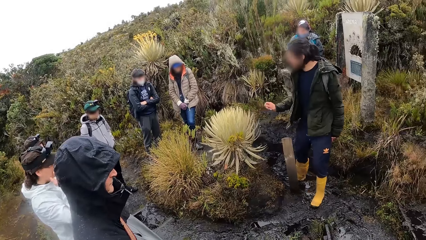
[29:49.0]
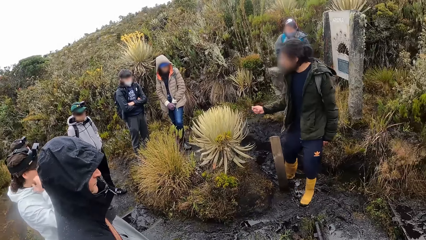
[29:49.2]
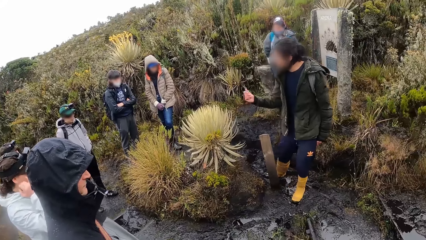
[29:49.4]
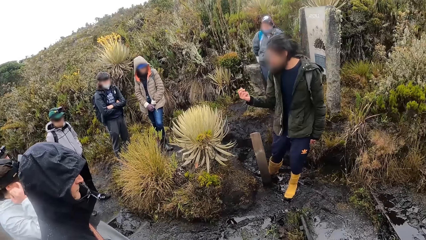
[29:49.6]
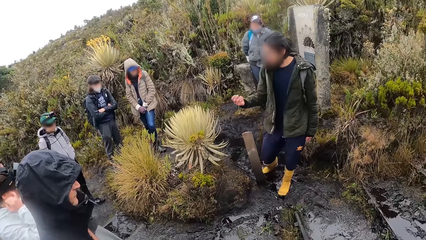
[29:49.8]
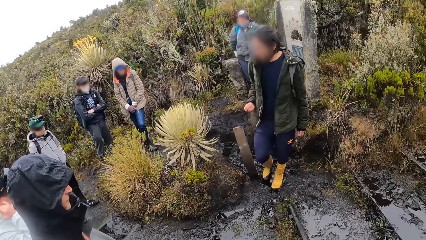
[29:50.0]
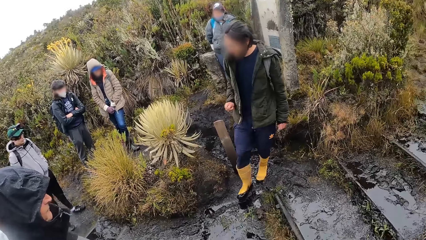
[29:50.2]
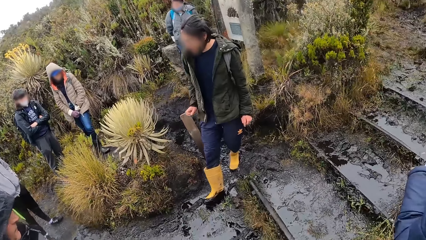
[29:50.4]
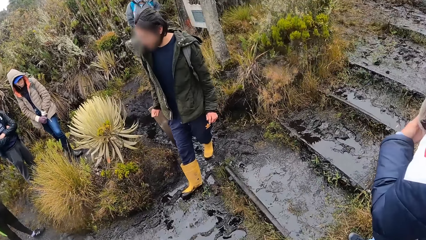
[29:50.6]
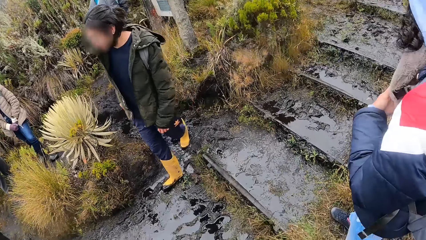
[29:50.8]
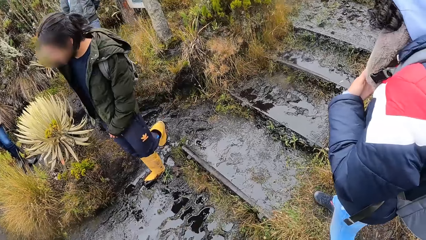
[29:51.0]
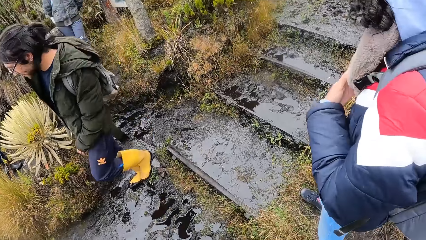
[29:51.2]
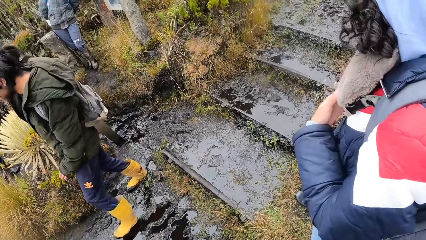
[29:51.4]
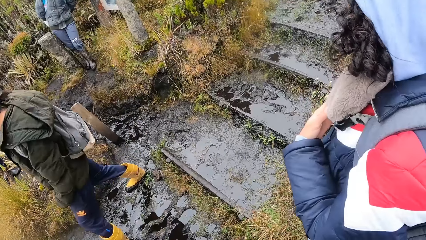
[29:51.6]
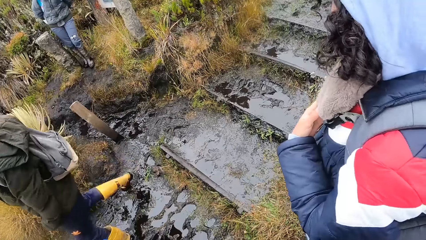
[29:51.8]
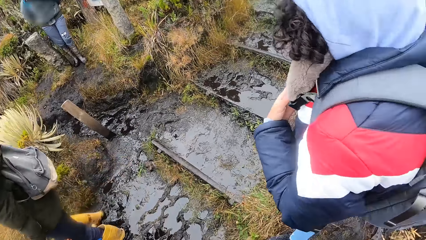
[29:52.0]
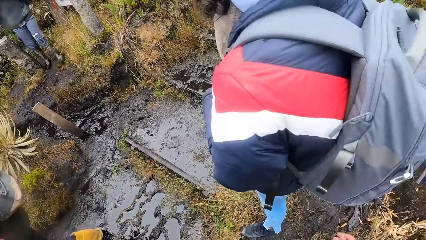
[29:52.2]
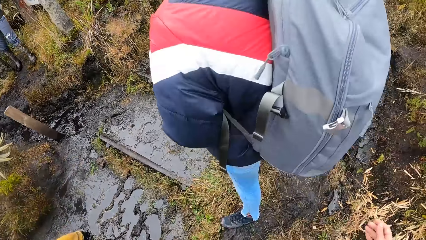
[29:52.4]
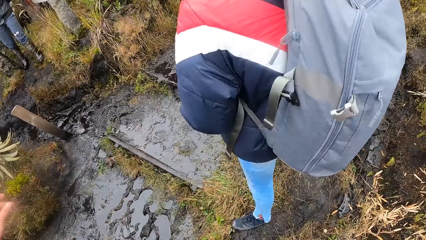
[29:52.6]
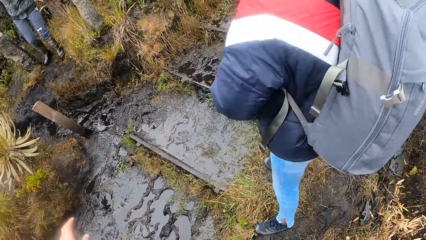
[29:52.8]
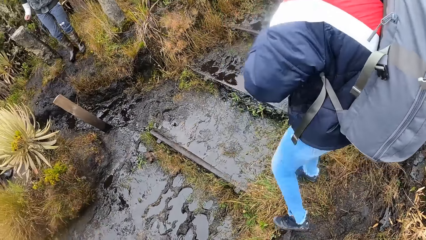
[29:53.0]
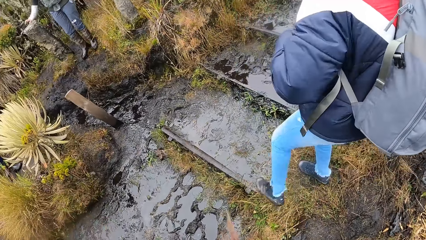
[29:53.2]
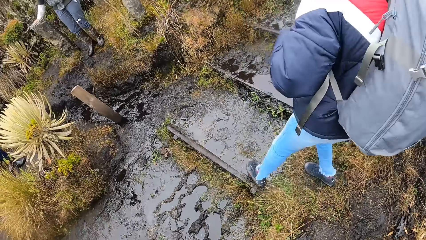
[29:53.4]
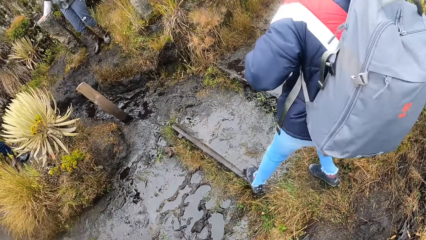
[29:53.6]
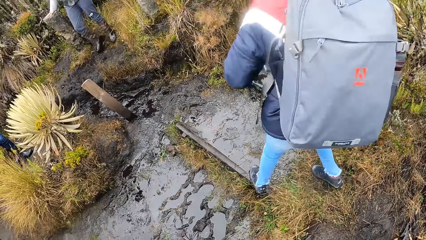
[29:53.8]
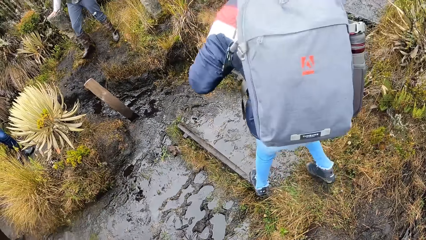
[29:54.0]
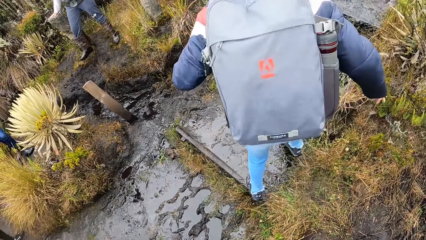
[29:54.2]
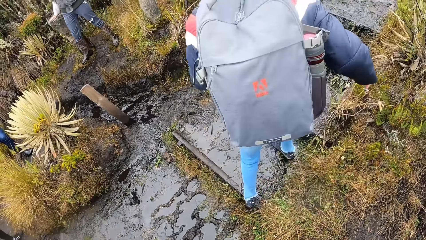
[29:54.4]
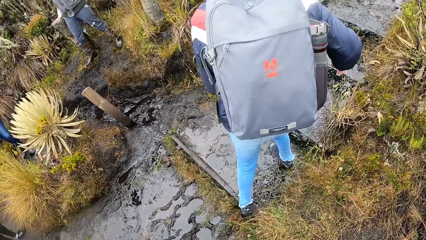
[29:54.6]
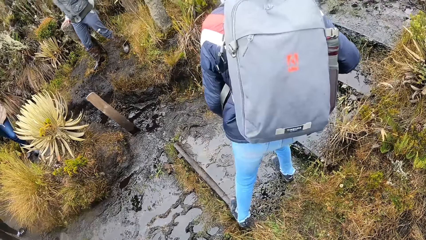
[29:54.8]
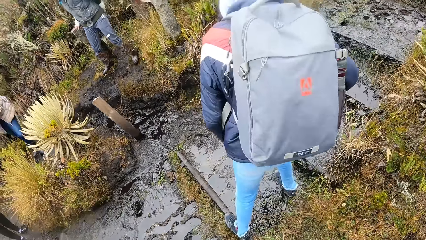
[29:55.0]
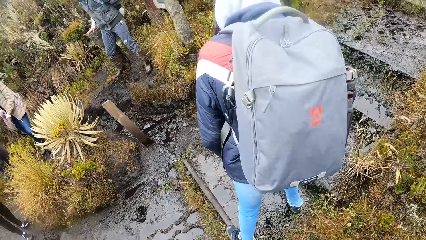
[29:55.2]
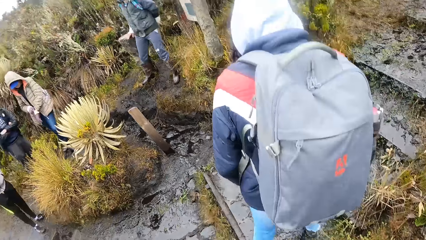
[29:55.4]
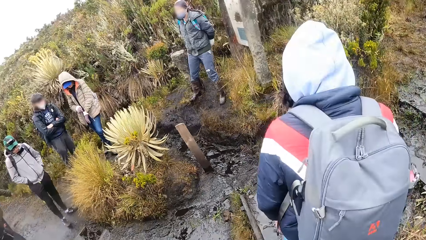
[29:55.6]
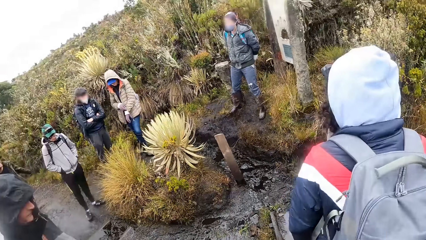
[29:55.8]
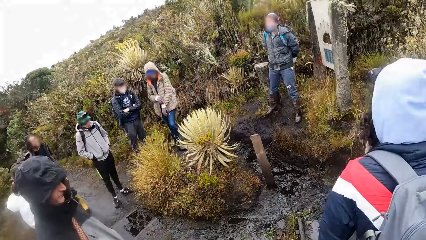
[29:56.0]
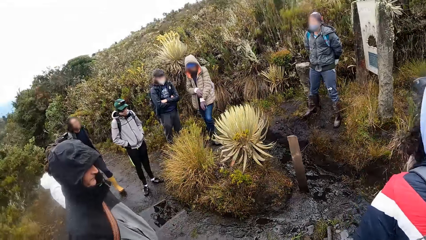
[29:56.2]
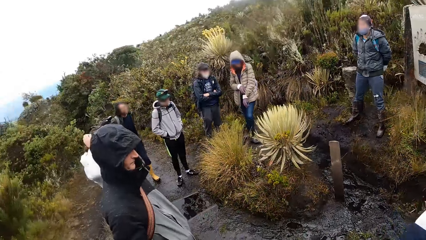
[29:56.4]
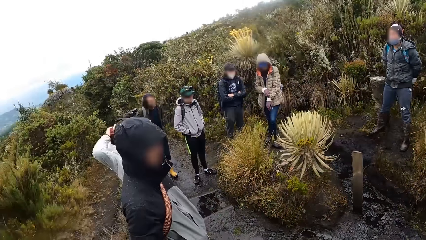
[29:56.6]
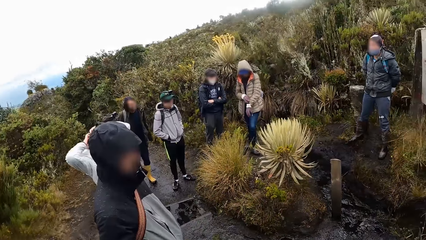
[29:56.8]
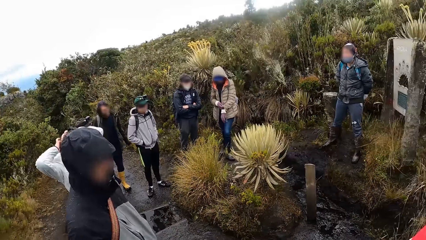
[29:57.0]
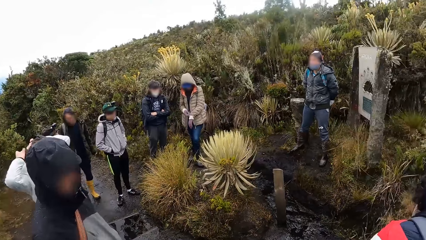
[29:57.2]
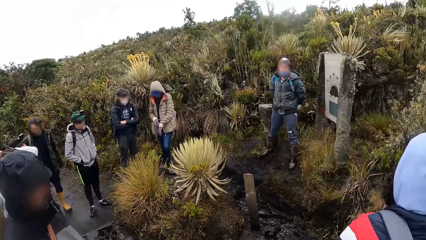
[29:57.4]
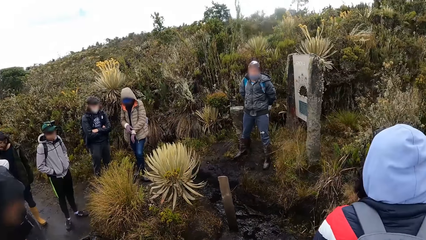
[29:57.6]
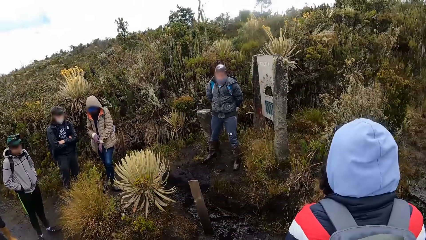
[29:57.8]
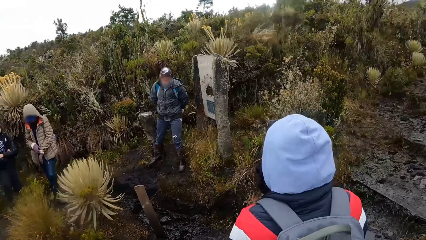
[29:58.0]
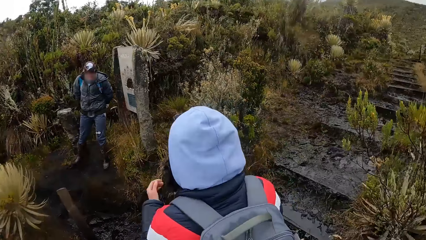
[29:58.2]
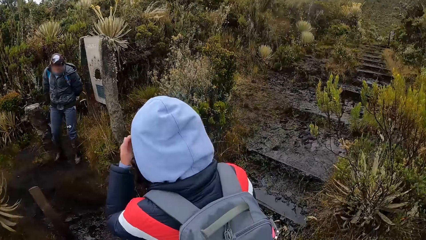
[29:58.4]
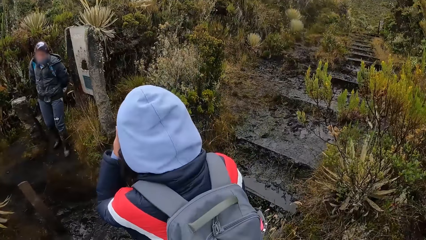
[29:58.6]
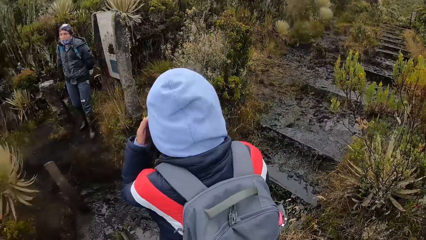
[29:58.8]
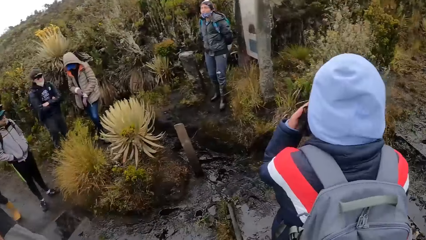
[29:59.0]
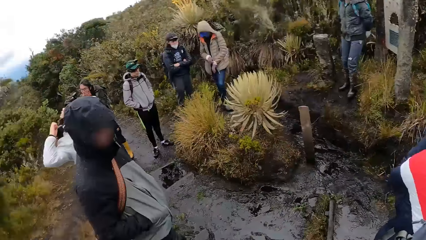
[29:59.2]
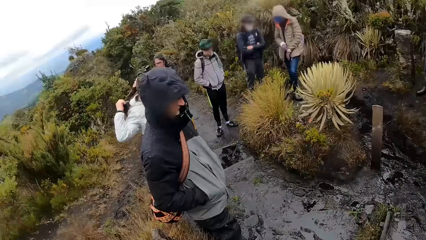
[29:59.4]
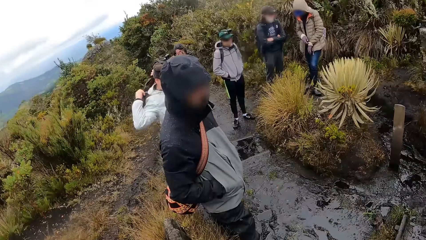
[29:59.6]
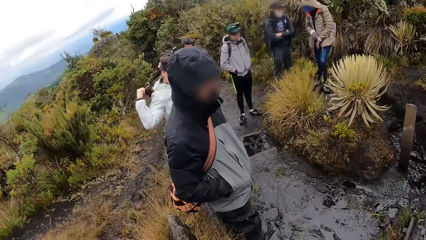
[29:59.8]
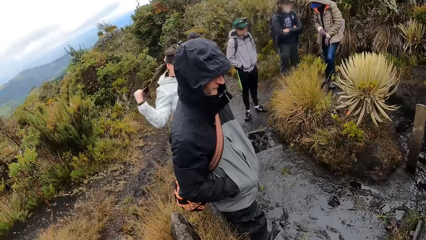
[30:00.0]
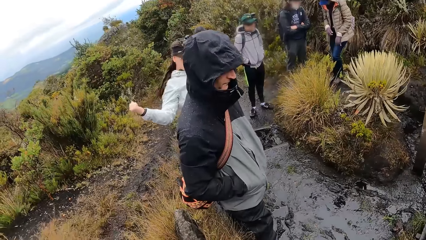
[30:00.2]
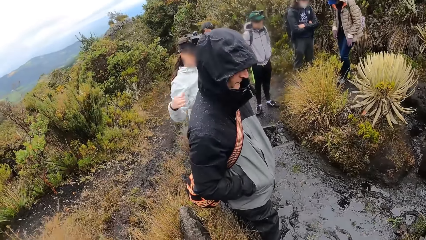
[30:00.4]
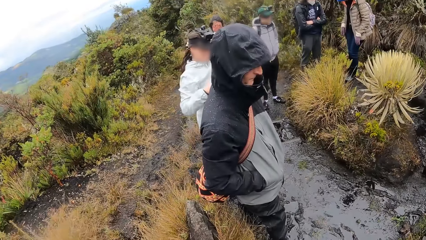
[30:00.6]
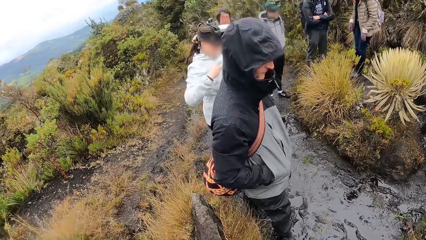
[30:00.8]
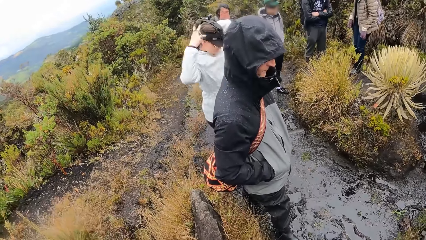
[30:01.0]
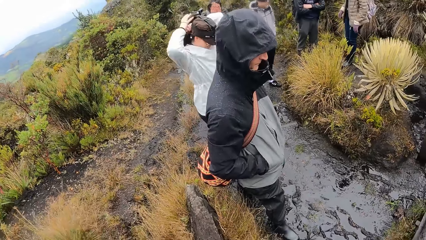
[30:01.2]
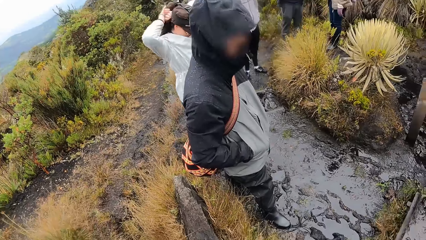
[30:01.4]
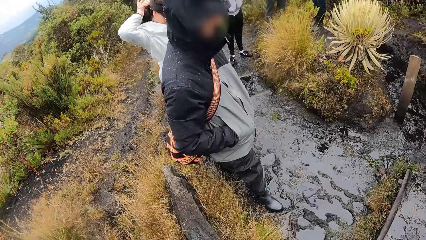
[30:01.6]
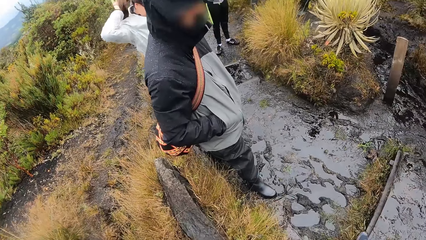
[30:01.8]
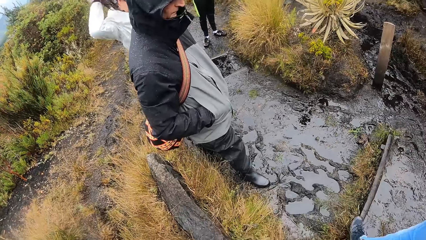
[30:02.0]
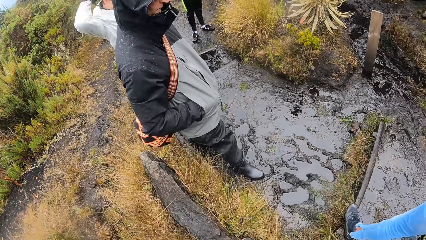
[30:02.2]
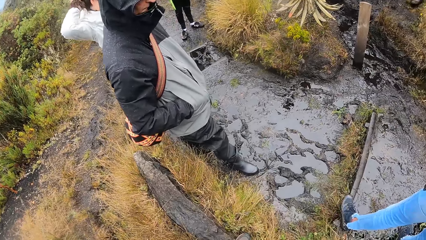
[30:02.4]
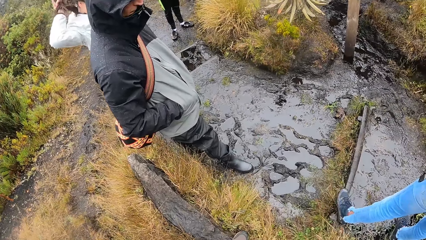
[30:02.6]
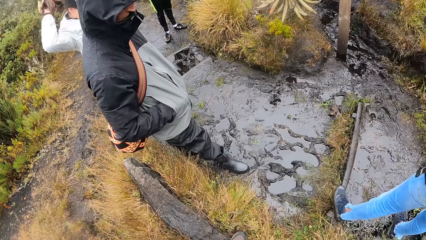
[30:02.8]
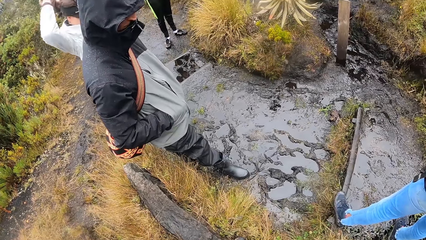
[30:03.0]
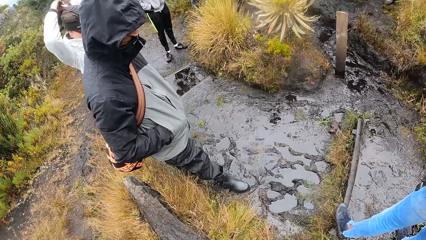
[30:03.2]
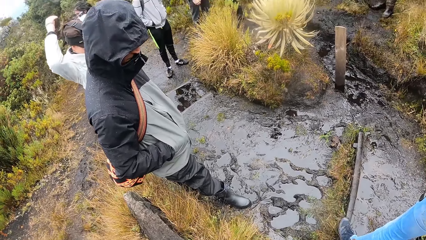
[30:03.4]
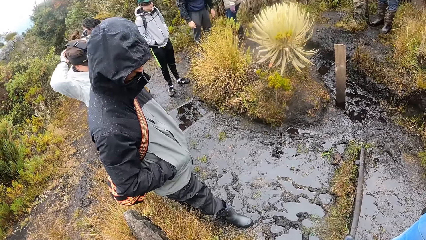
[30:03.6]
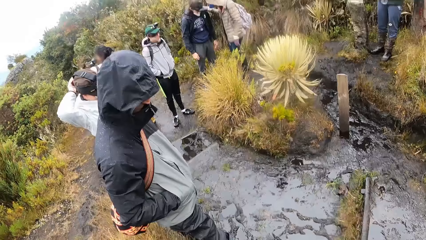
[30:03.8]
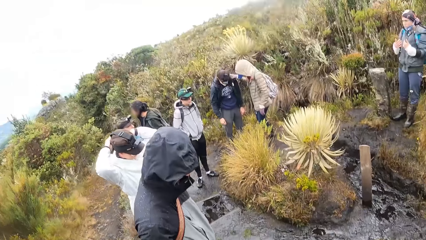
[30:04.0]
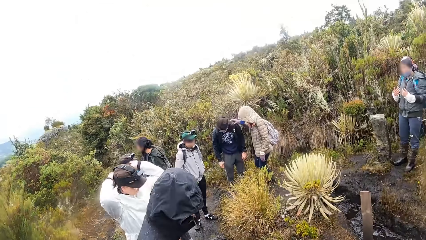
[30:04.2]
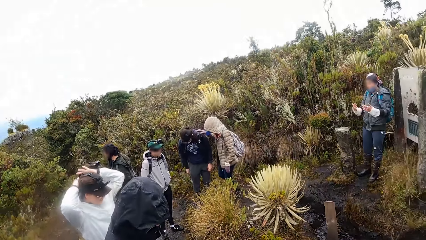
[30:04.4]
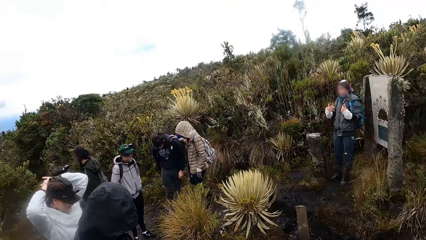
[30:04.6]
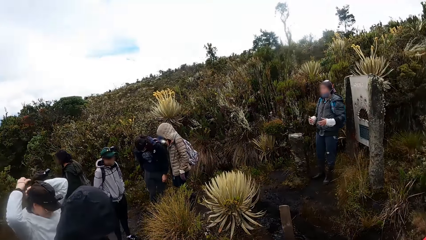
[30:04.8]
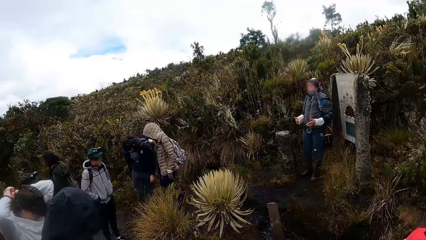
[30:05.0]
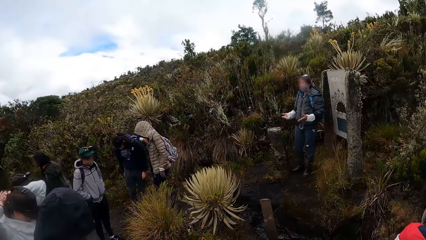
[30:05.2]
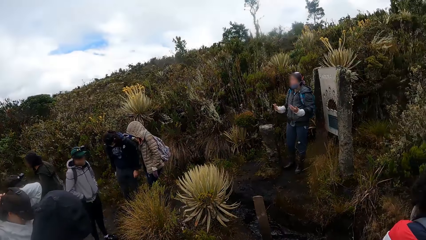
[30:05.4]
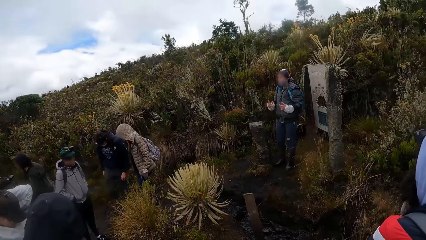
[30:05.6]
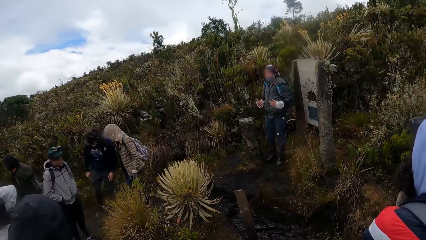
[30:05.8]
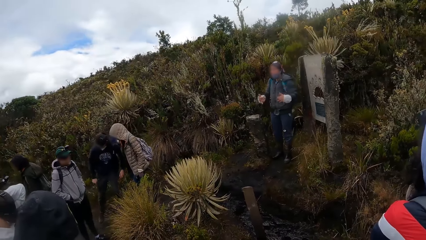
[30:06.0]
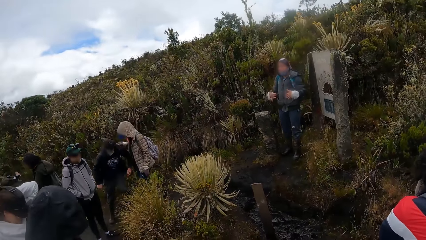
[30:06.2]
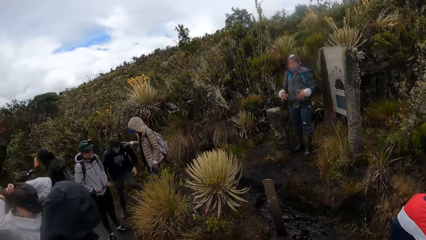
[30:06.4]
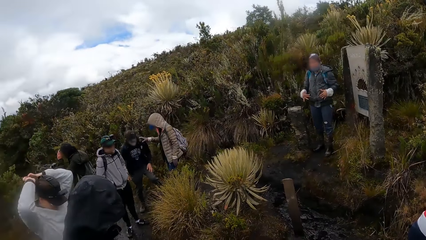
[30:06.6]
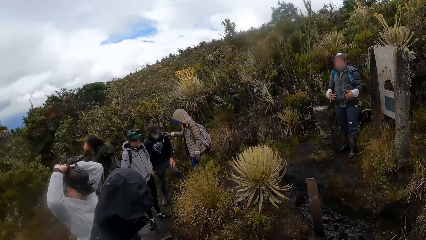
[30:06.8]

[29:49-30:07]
A man uses gestures and walks around. A woman walks around. The man looks around and turns his head. The woman looks around. The man looks around. Another man interacts with the group of people in the forest. The woman uses gestures.
